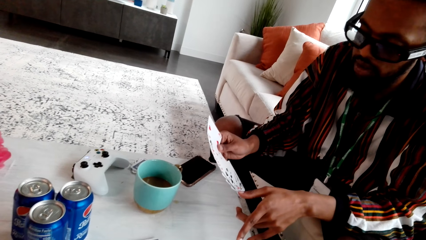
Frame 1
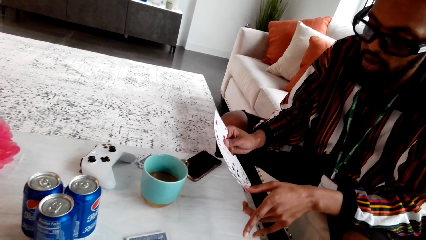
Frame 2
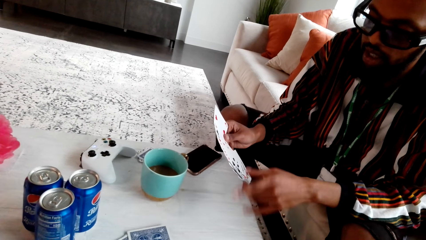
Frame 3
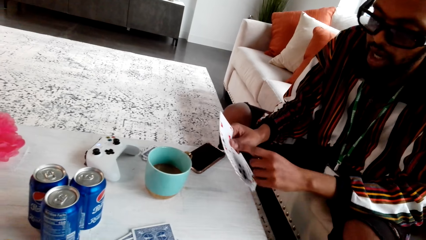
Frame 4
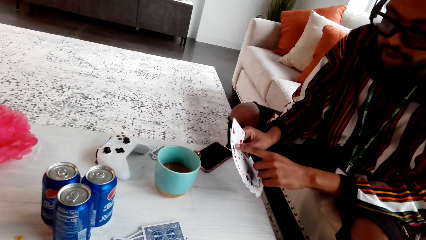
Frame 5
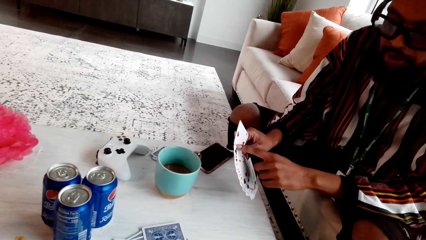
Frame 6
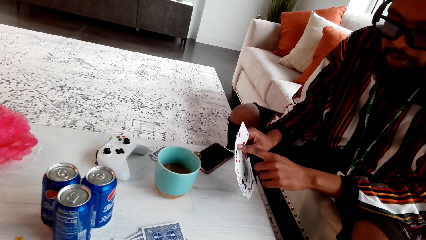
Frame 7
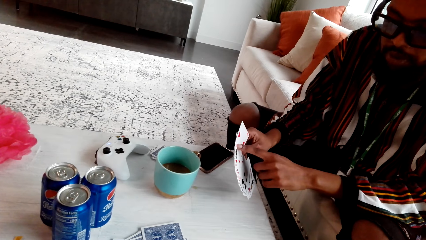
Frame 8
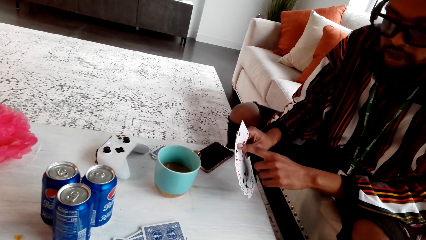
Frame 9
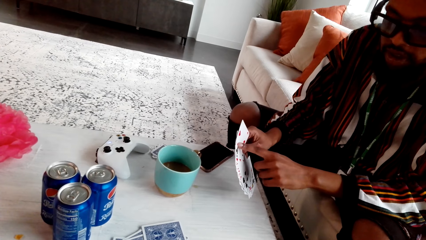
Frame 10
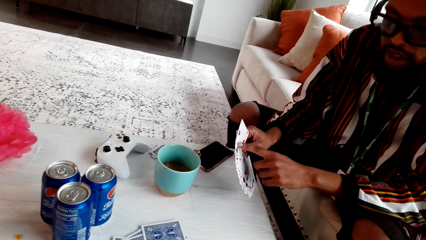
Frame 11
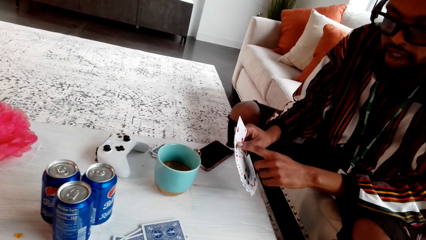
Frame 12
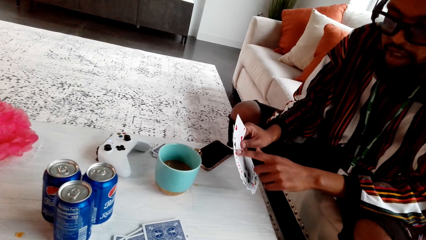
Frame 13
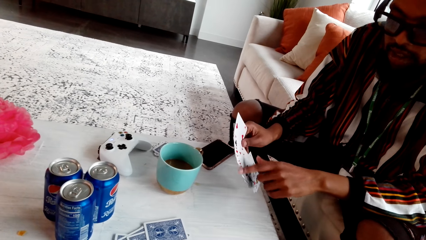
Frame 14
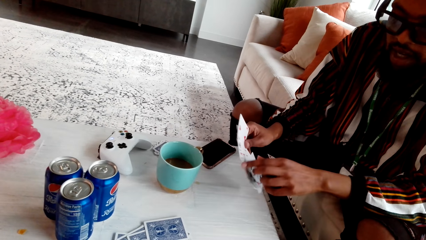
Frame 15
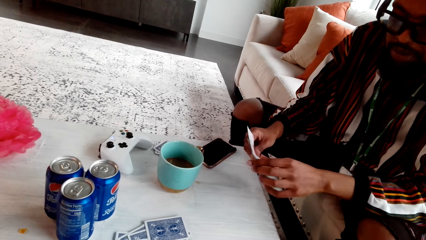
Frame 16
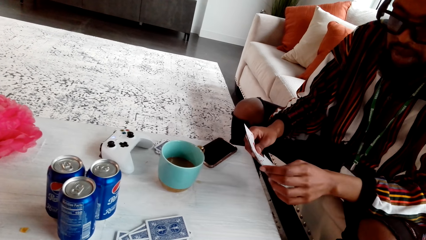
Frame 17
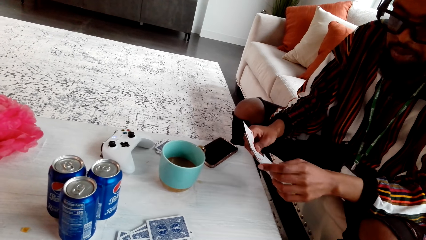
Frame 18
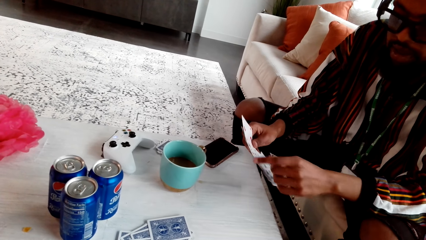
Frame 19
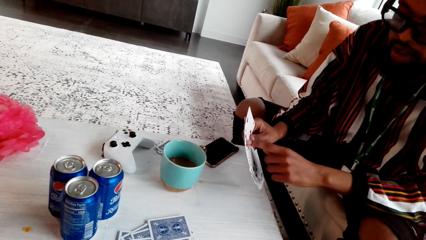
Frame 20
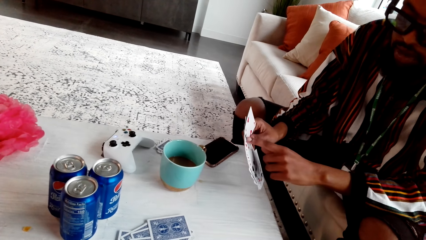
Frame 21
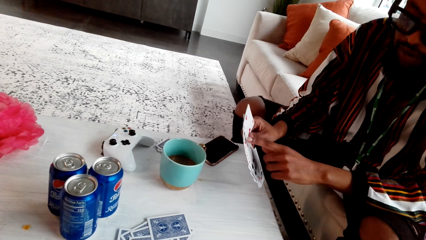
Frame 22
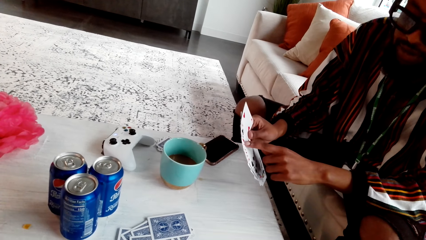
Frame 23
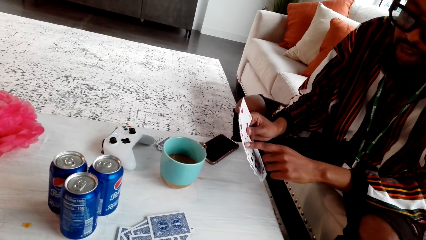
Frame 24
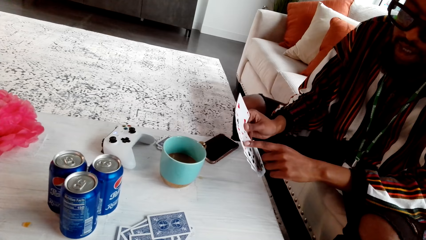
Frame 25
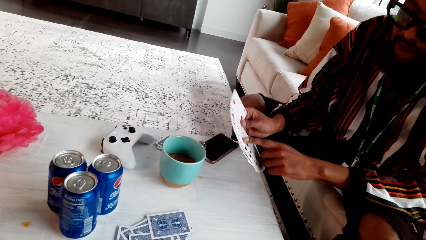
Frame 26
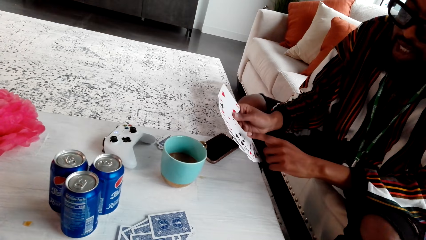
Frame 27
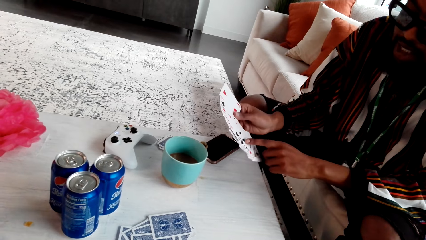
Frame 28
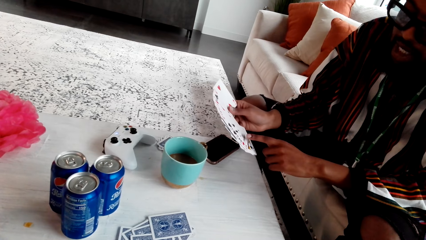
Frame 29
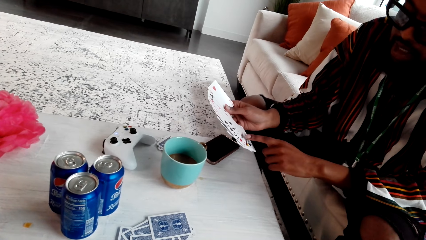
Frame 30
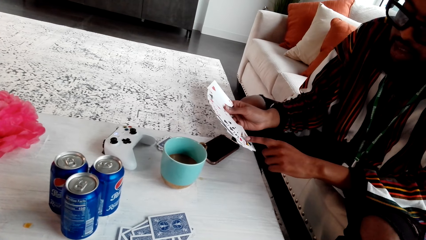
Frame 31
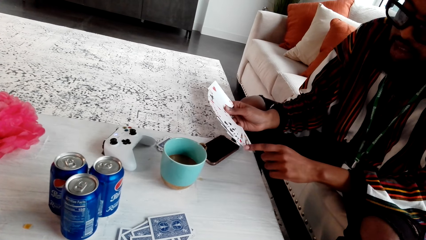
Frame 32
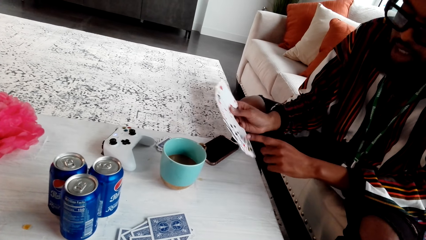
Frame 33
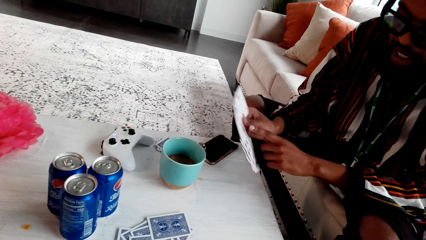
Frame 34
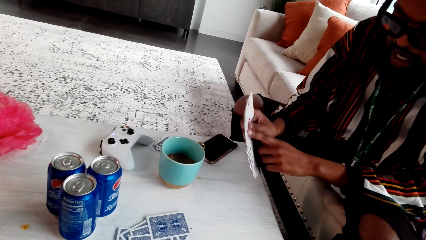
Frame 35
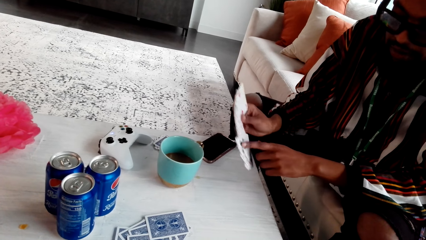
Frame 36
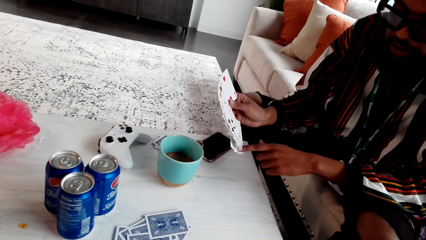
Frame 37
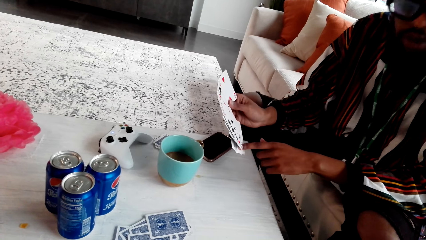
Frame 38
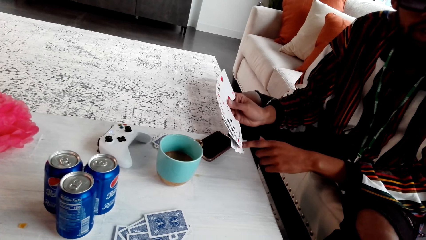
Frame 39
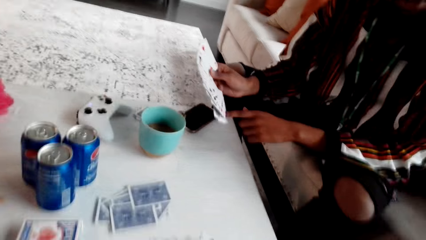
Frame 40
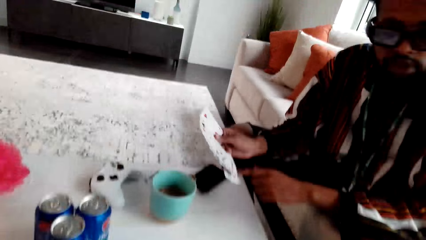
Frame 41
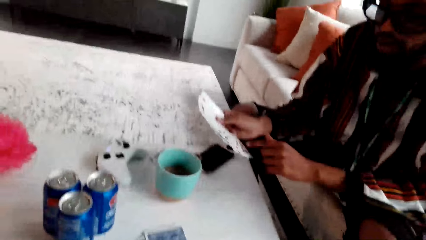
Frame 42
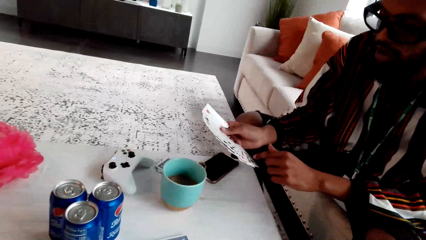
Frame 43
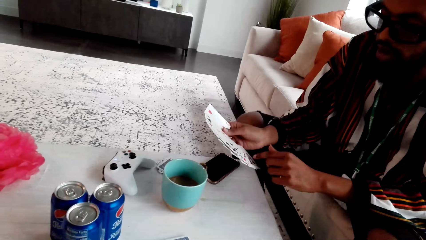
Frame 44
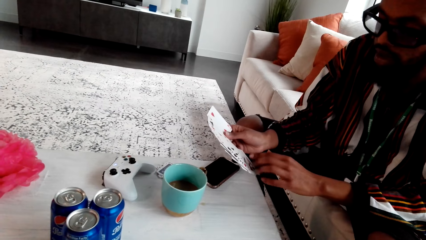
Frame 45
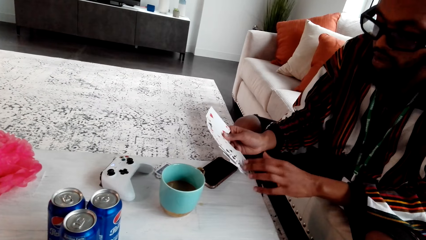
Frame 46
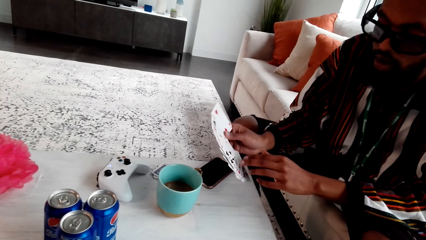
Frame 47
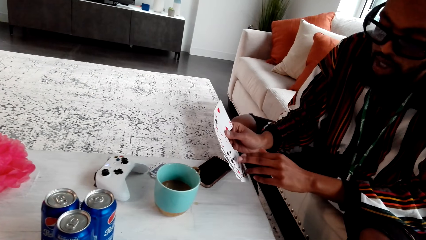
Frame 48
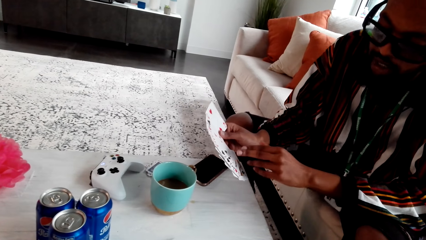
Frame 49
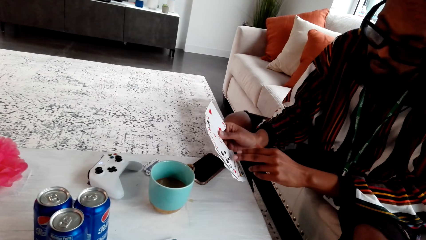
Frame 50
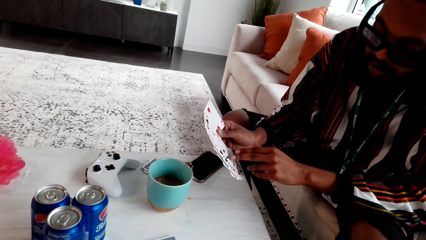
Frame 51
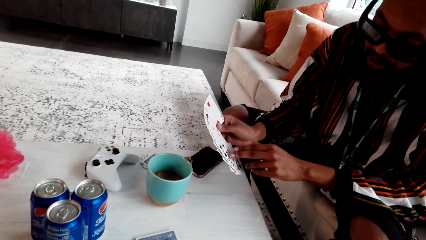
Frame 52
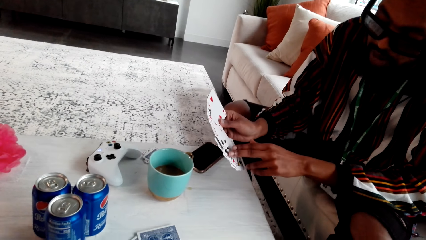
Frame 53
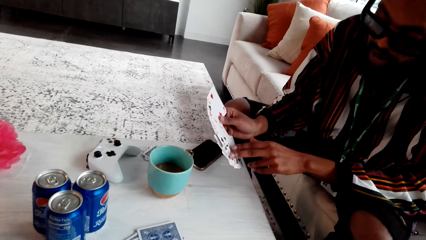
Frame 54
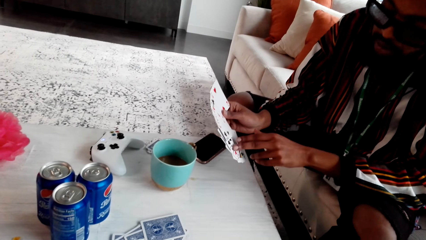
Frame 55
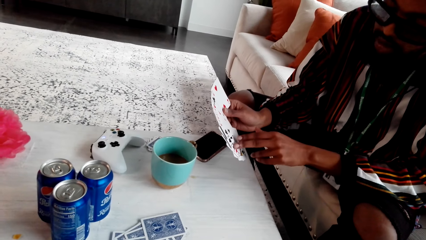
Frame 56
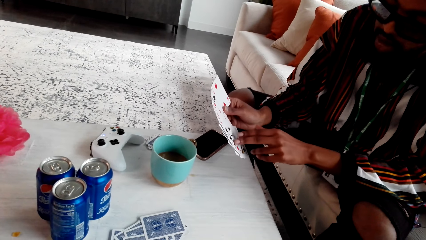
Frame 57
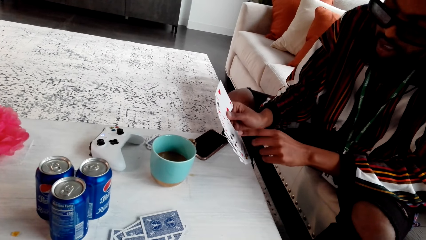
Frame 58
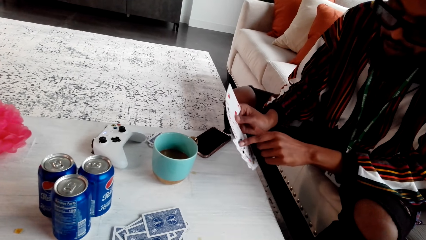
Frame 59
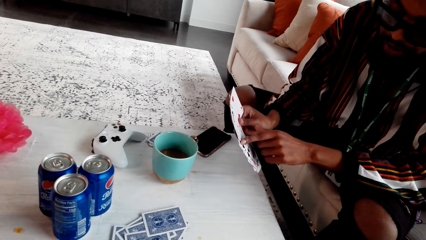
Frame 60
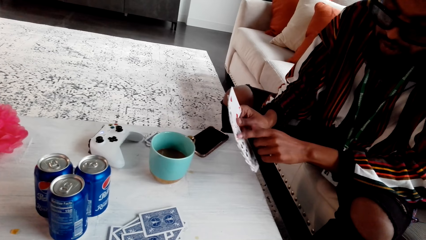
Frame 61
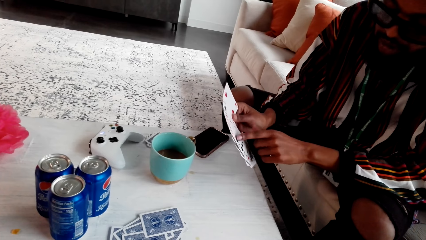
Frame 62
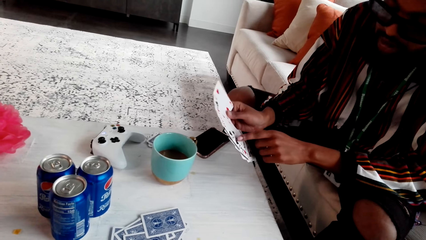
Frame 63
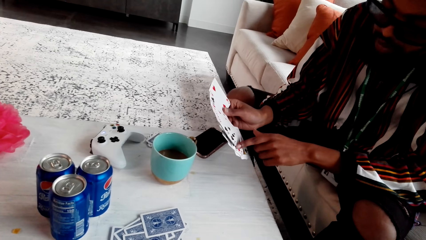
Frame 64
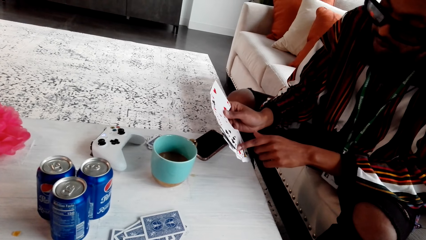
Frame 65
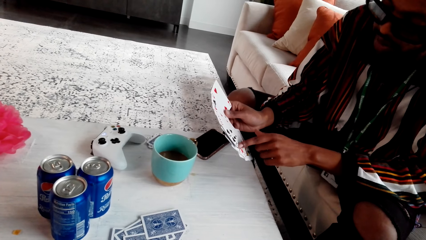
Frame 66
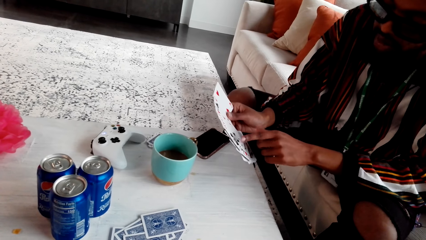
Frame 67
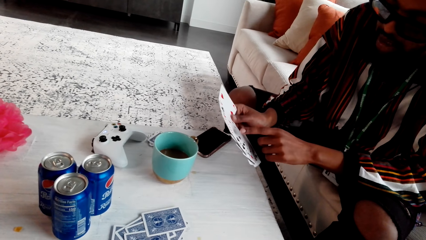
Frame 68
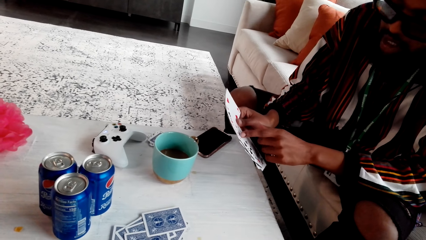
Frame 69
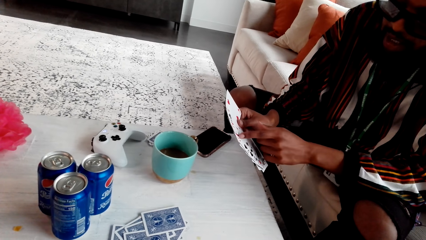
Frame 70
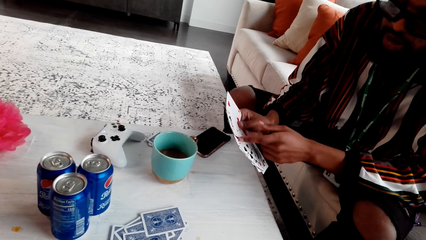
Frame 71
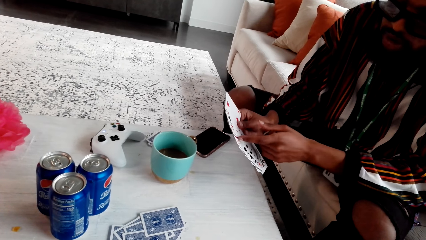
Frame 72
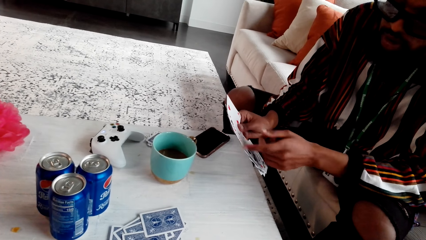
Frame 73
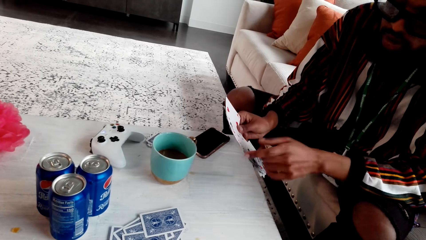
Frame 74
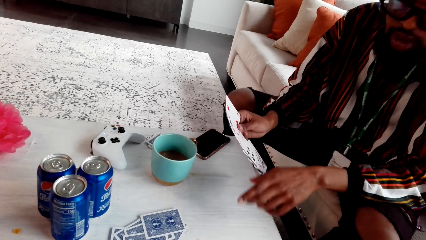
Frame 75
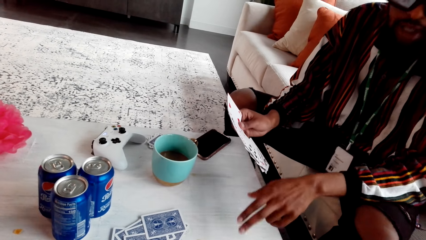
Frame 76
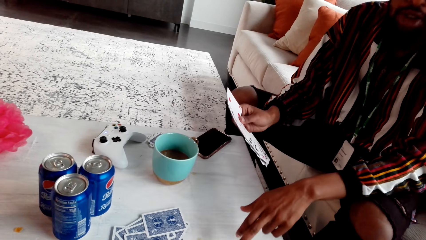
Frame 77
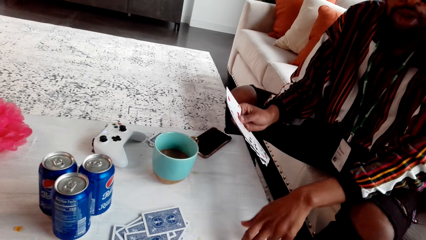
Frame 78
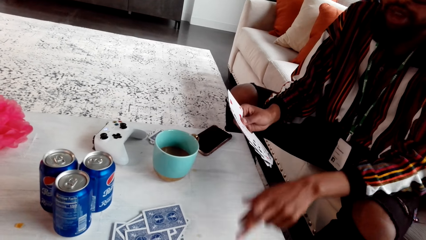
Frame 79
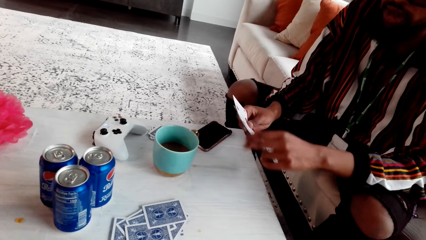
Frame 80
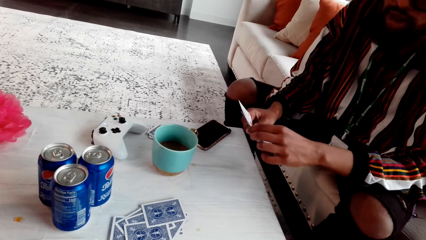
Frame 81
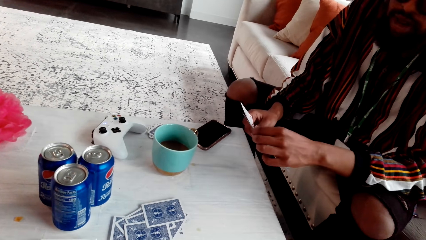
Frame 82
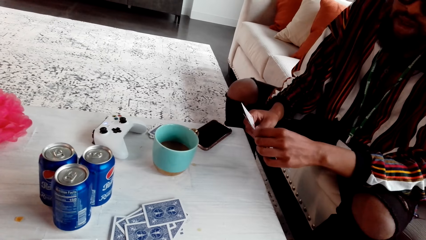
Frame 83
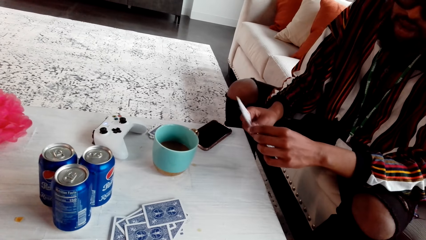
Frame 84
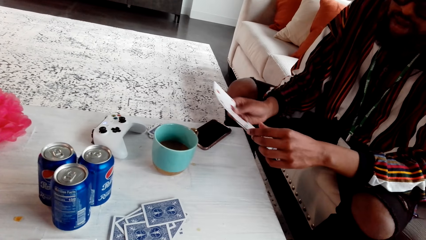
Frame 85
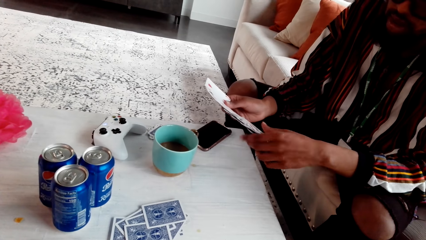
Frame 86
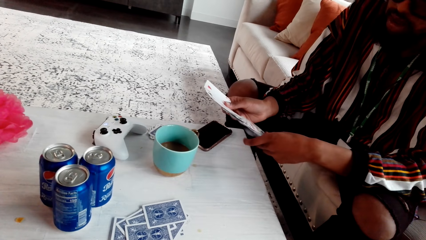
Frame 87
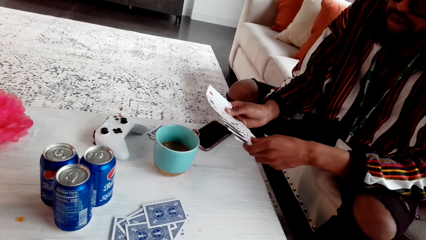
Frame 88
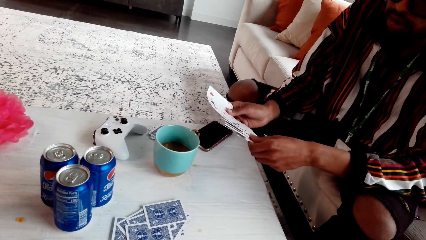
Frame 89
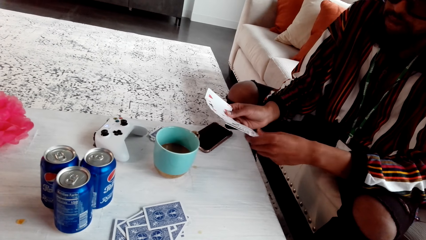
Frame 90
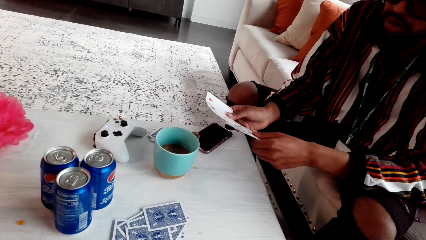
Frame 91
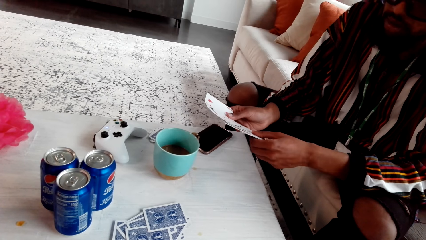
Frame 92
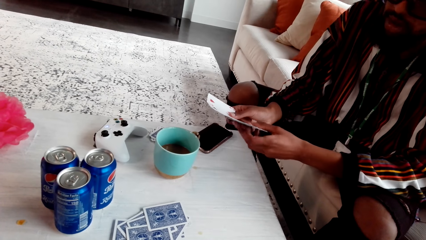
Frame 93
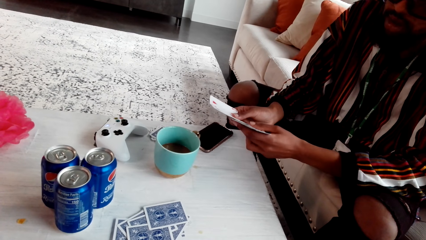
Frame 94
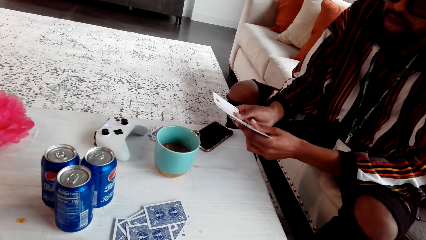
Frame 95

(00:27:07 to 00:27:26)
A man moves his hand. The man touches cards. The man touches the cards again. The camera wearer nods their head.
